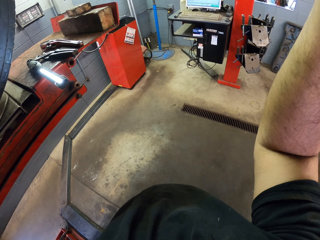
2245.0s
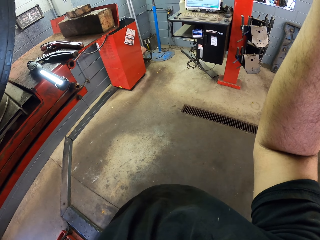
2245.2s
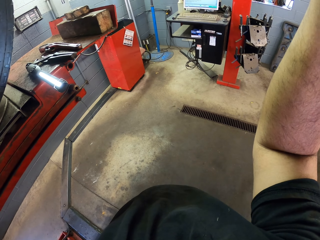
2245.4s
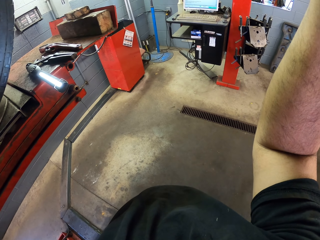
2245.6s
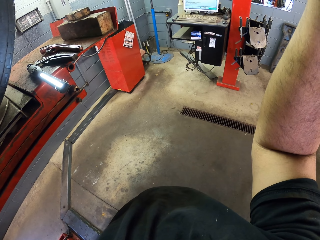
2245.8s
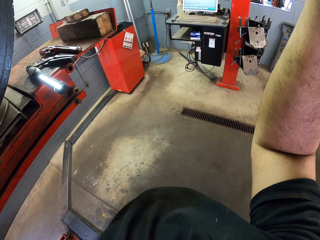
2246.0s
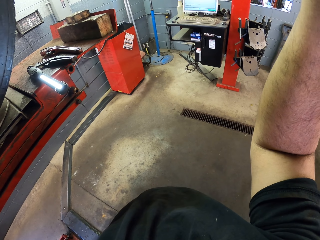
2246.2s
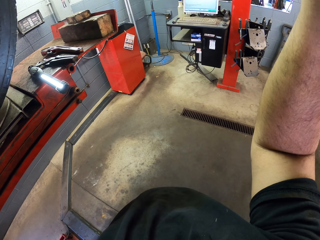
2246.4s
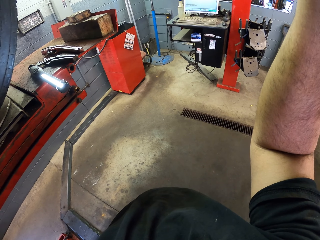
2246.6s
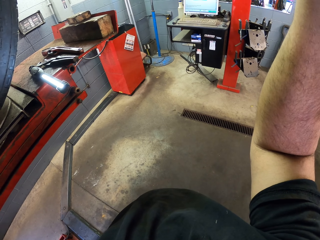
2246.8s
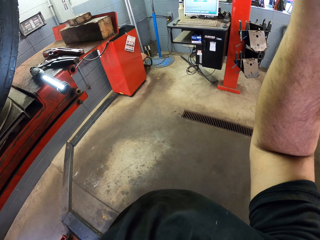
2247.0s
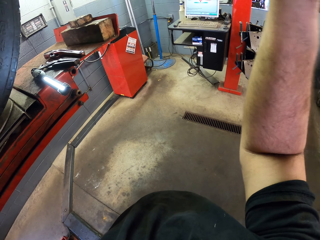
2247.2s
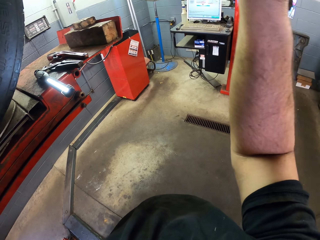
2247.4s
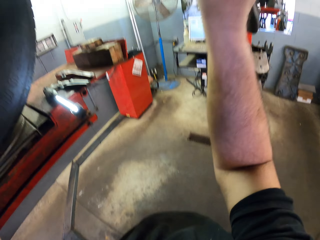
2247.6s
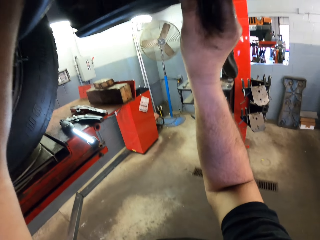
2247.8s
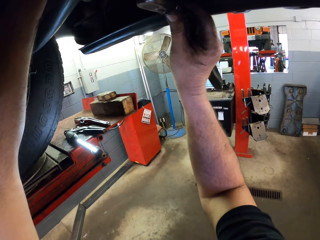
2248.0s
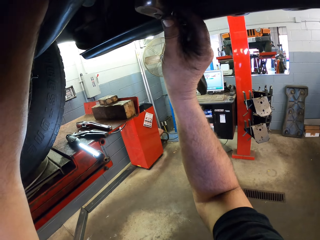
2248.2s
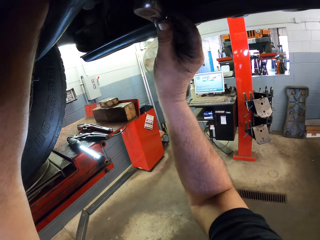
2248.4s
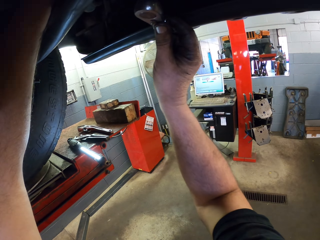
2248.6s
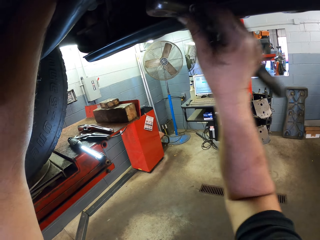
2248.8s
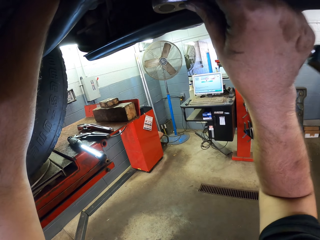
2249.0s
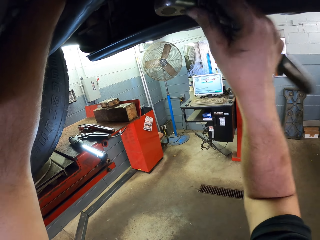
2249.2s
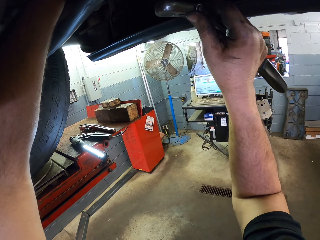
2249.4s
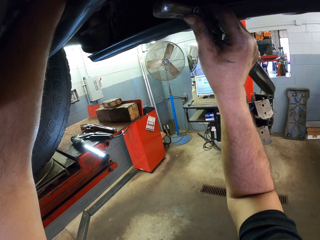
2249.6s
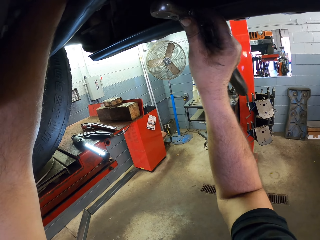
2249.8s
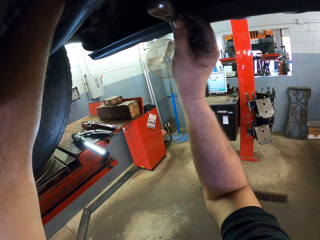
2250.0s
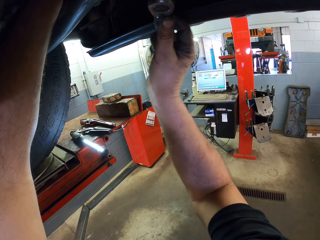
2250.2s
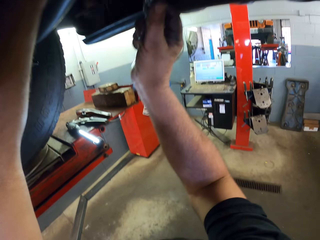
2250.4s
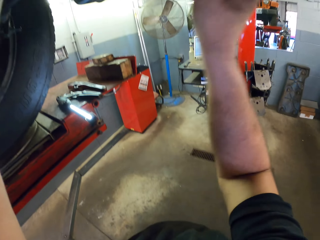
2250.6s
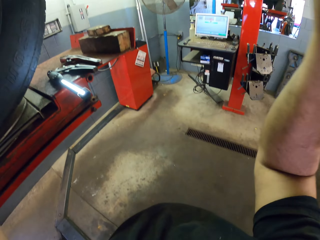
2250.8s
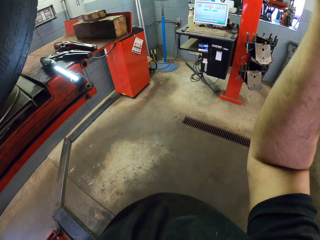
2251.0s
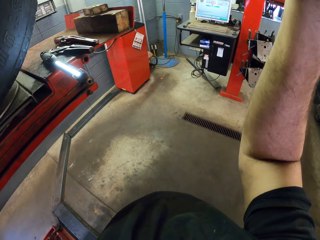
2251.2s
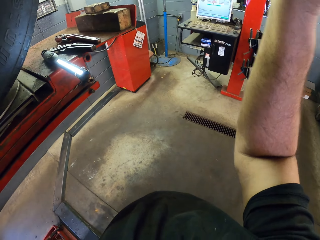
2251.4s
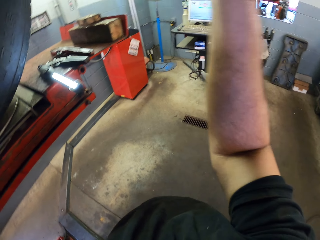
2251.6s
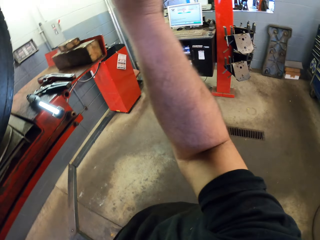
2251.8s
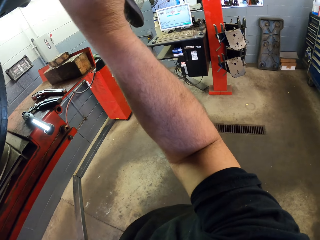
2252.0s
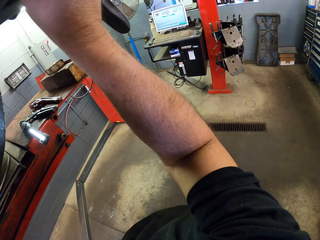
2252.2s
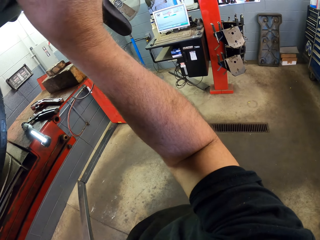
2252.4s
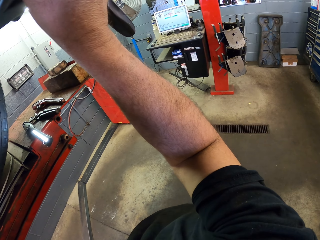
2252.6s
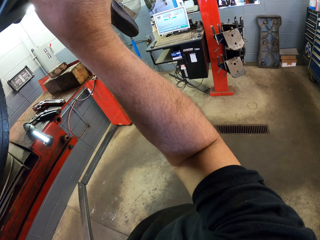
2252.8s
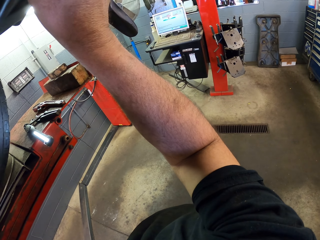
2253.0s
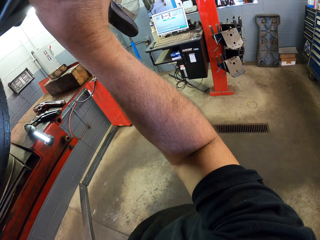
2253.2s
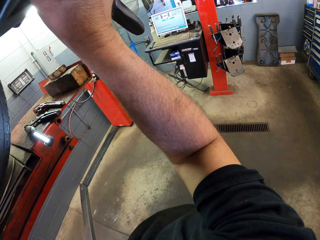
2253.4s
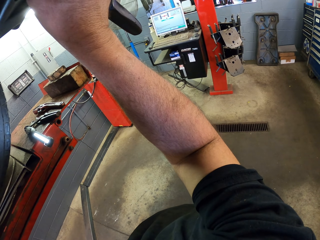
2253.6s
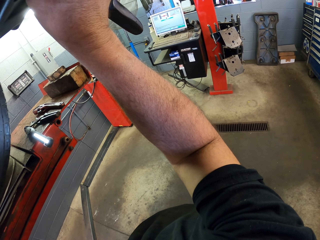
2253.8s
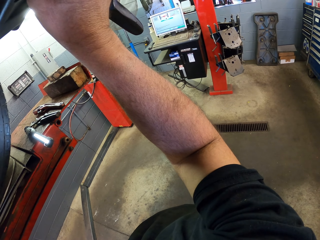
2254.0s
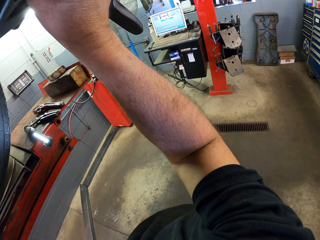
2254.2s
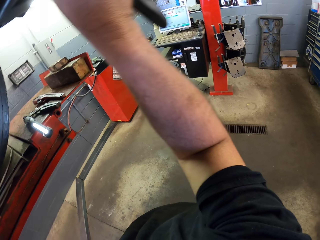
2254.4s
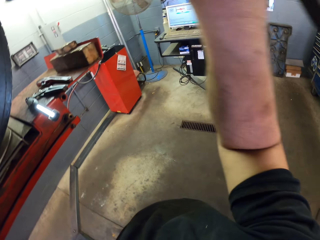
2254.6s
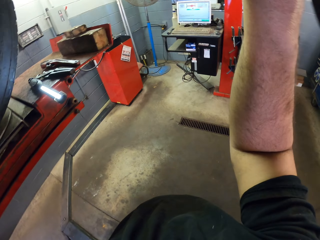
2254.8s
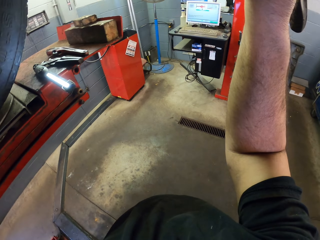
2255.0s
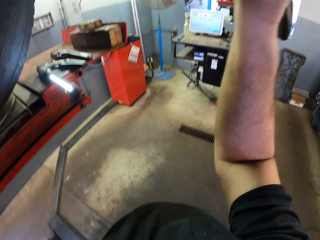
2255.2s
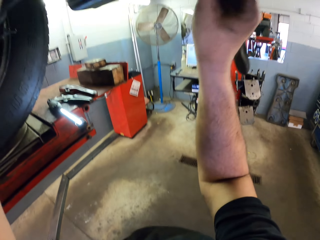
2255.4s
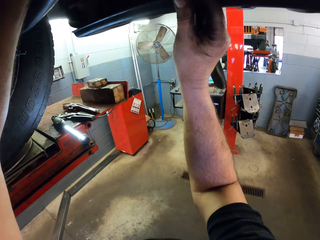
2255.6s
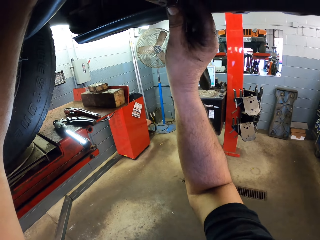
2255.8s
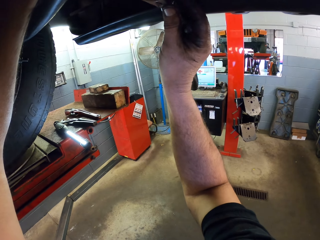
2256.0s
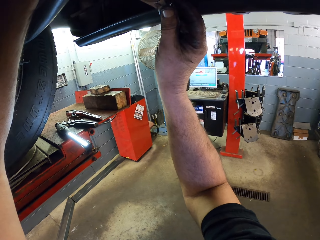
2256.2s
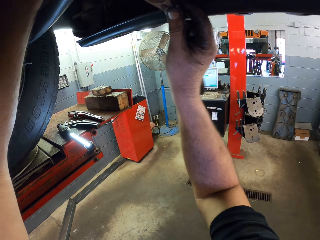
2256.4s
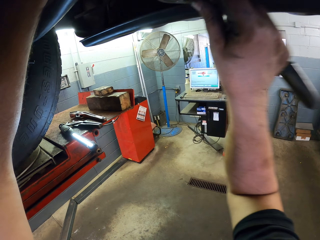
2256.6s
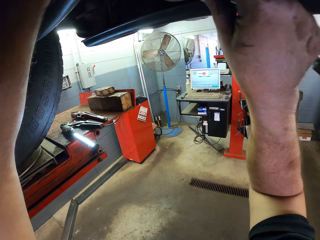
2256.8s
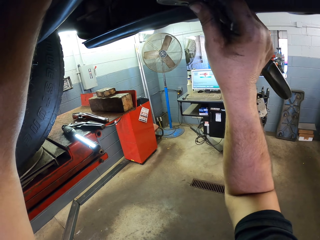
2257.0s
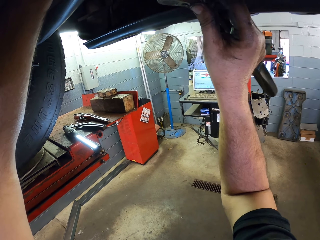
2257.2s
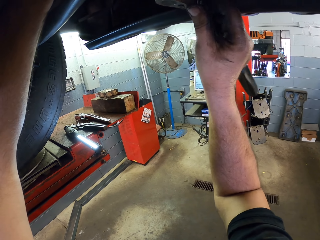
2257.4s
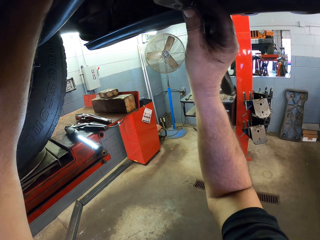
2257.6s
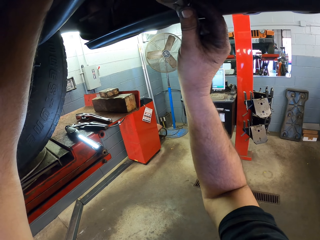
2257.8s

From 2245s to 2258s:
The camera wearer looks under the car. They interact with a man. They look under the car.

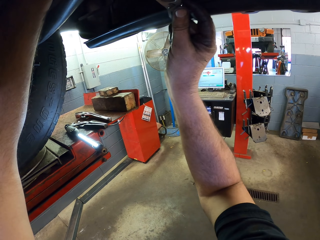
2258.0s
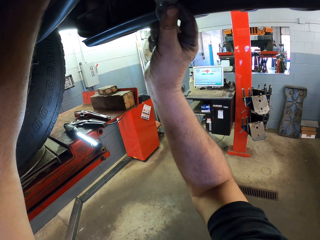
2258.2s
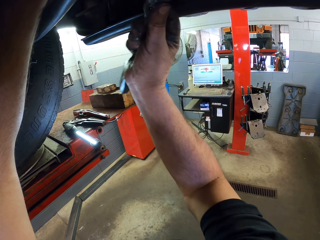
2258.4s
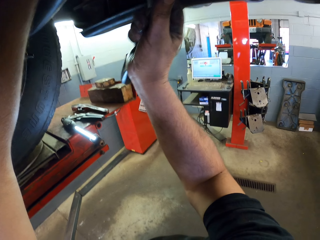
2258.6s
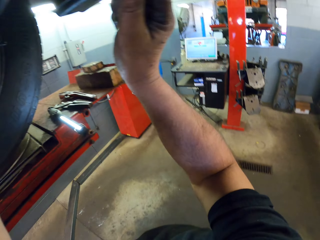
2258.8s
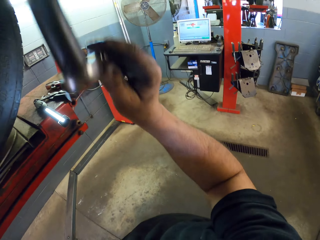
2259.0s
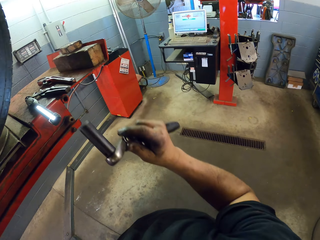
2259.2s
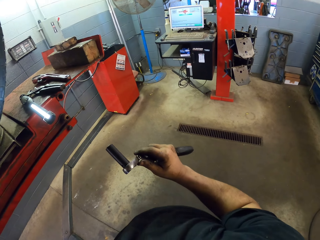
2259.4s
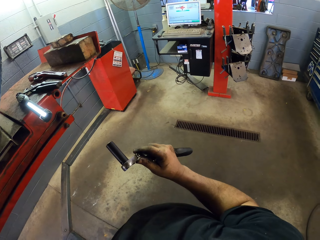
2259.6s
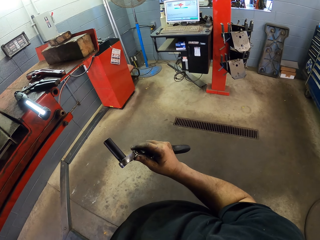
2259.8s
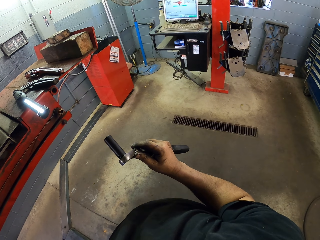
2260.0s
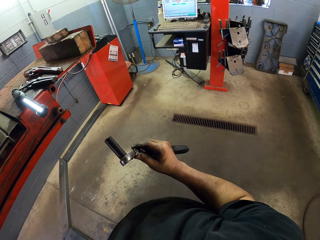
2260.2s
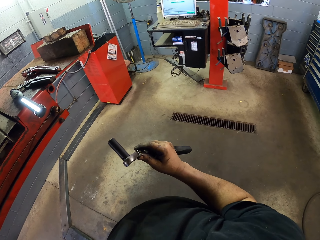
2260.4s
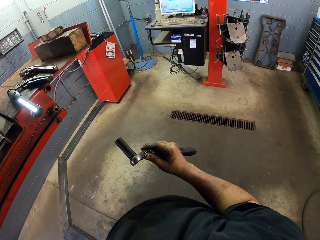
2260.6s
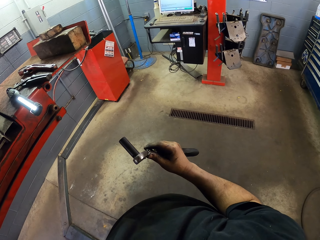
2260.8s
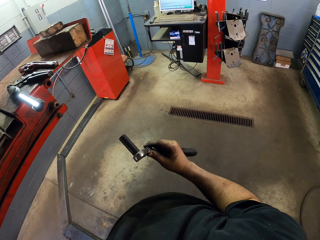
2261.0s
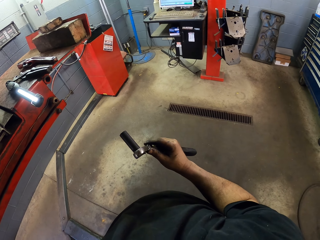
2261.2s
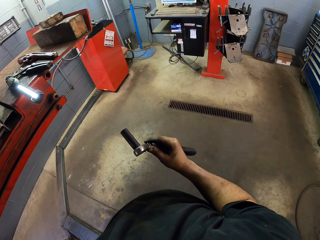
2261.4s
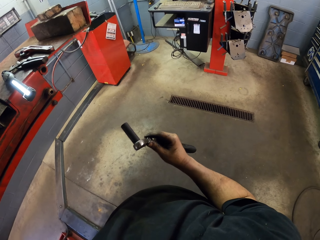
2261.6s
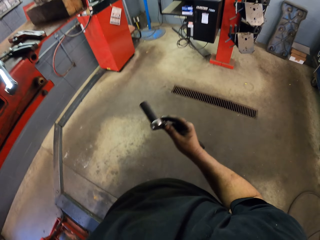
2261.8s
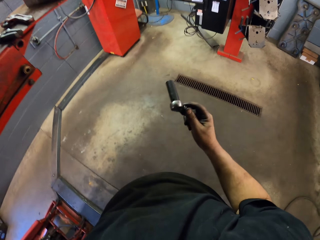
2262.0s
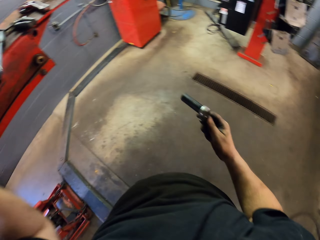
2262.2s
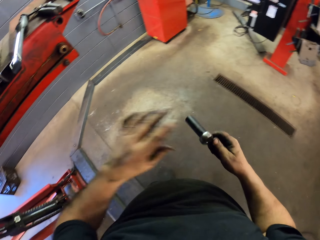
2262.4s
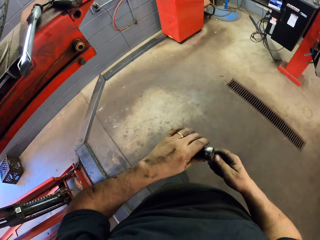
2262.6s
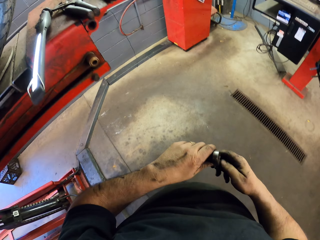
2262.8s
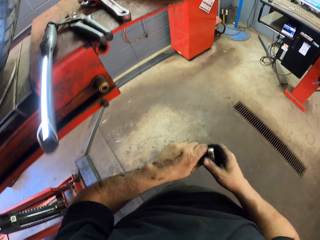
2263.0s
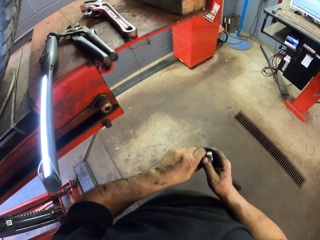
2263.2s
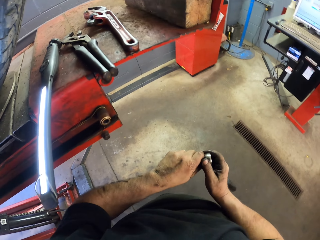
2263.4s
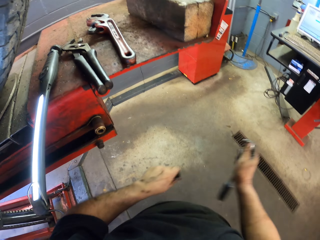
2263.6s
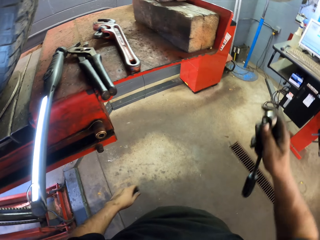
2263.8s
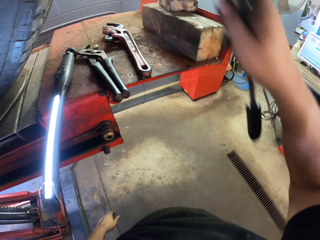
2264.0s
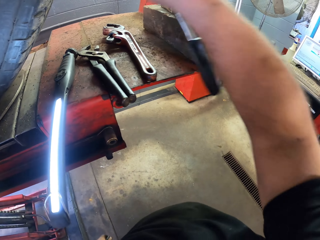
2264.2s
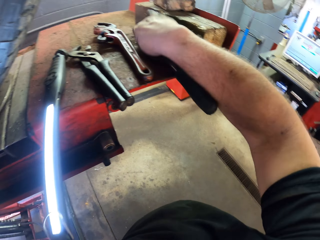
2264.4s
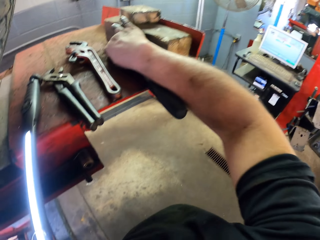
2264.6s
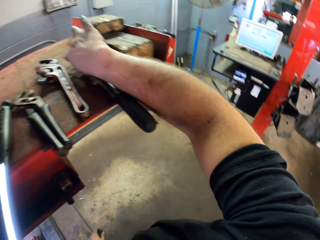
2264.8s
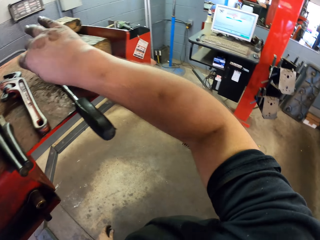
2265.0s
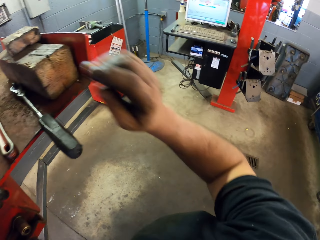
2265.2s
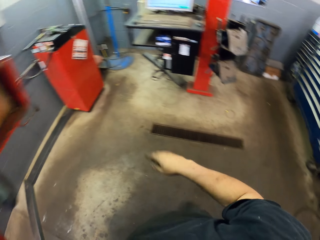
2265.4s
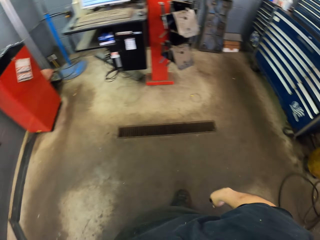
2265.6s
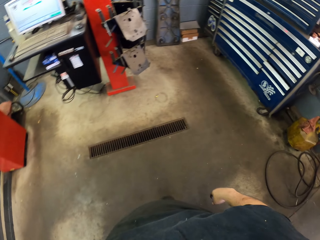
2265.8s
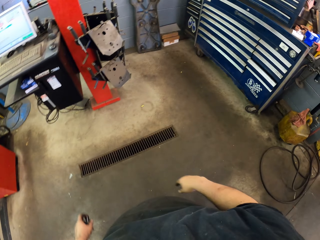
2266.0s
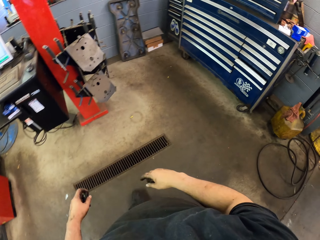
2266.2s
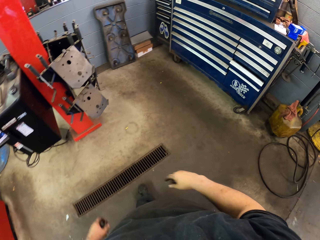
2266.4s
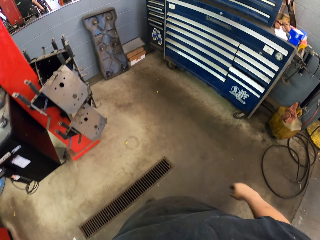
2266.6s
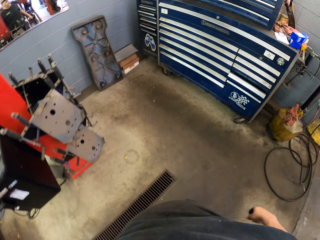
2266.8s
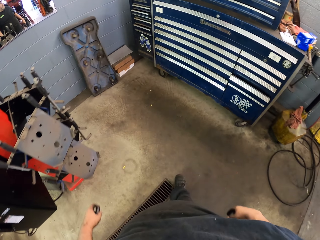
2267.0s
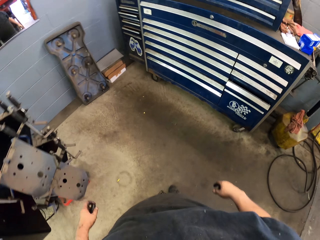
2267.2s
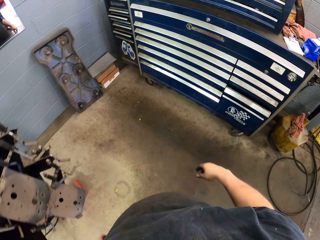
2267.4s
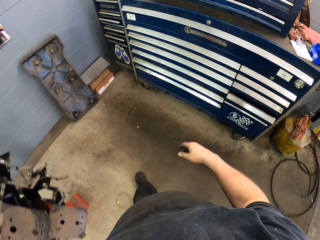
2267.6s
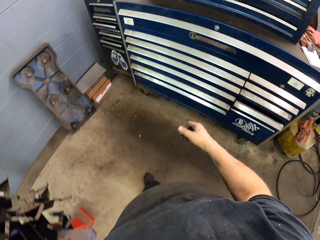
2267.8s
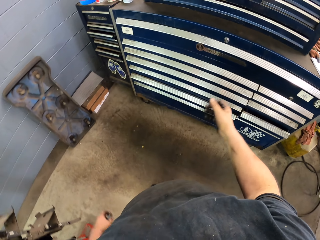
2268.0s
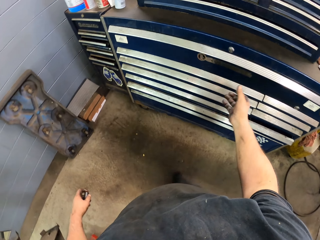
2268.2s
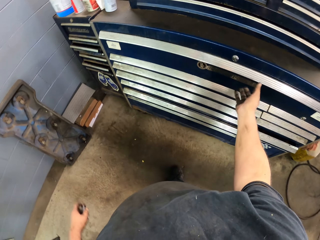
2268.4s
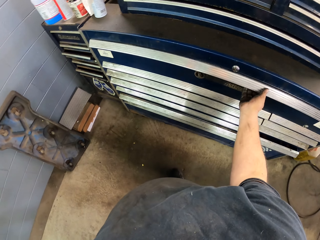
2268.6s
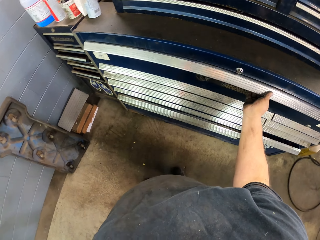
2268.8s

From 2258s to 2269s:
The camera wearer stops using the torque wrench. They hold the scaffold spanner. They interact with a man. The camera wearer detaches the torque wrench and puts the torque wrench down. They put the hand down. They move around the garage and pull a drawer.
